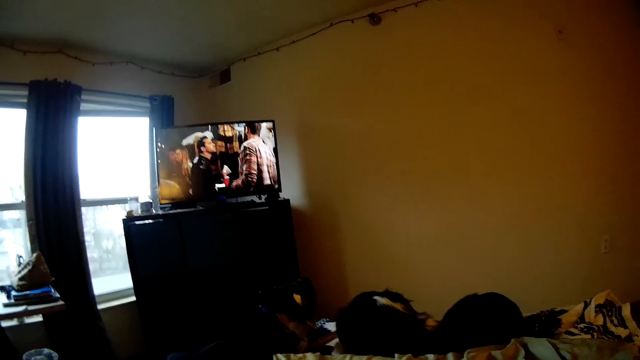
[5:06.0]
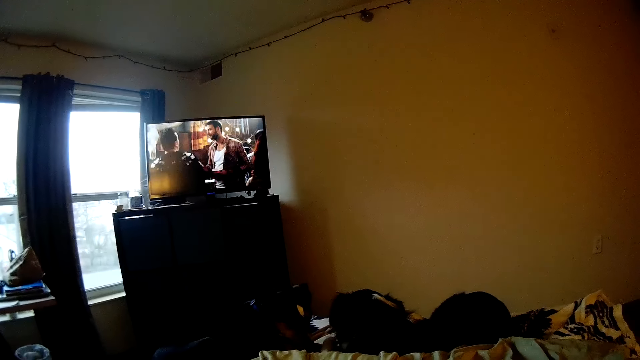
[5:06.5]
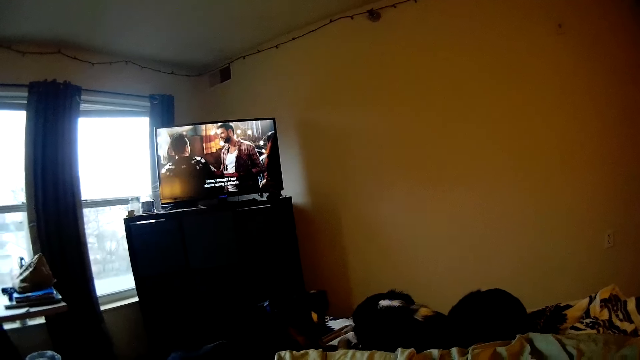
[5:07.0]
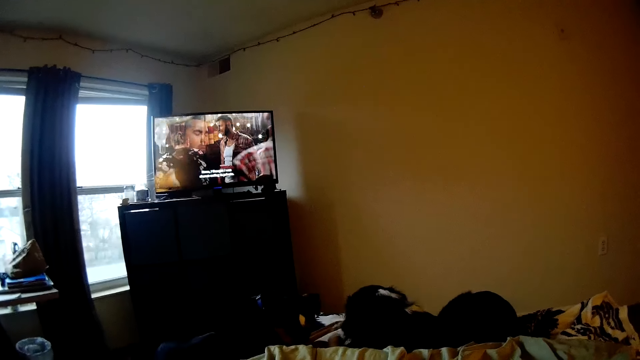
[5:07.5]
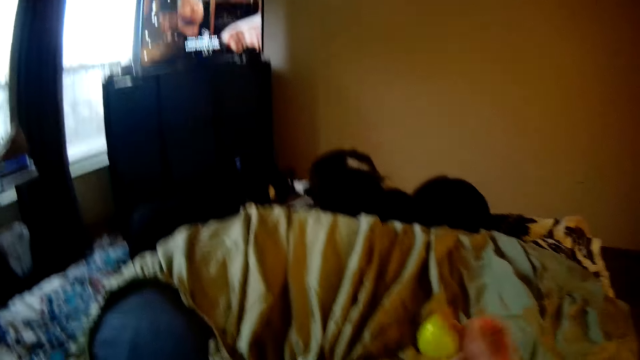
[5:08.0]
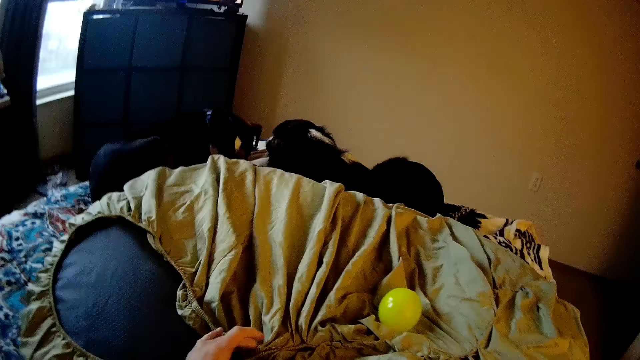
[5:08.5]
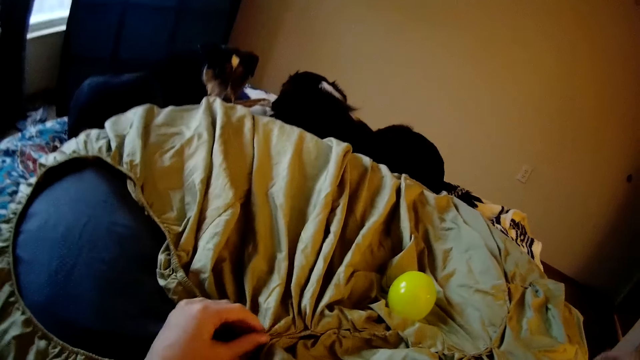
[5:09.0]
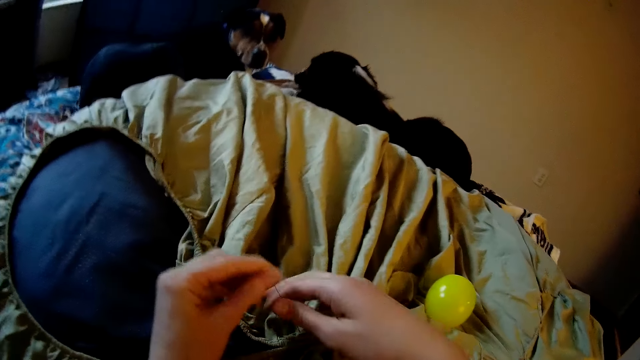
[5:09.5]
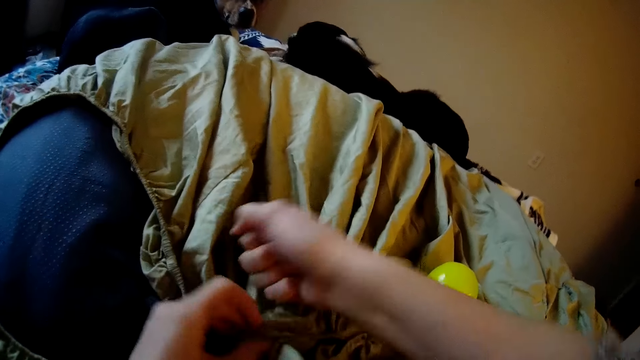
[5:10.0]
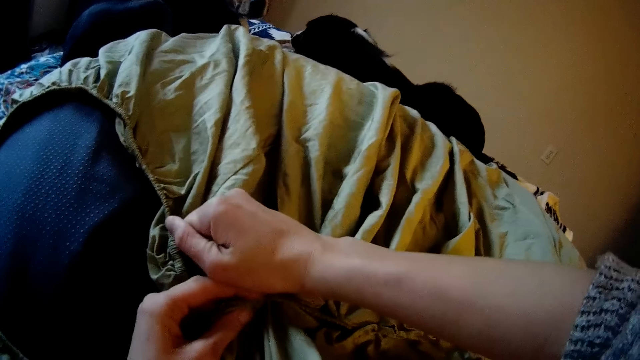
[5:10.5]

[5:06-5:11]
The camera wearer brings down her head. She pulls a thread on the cloth.

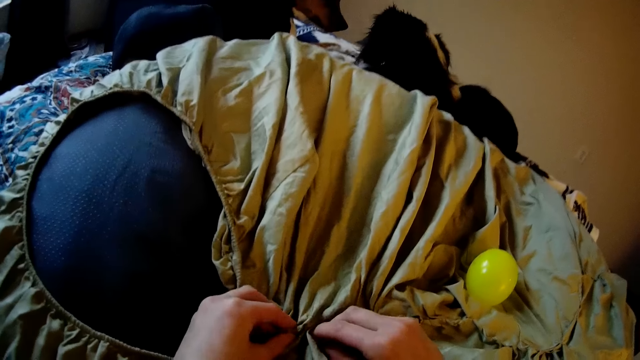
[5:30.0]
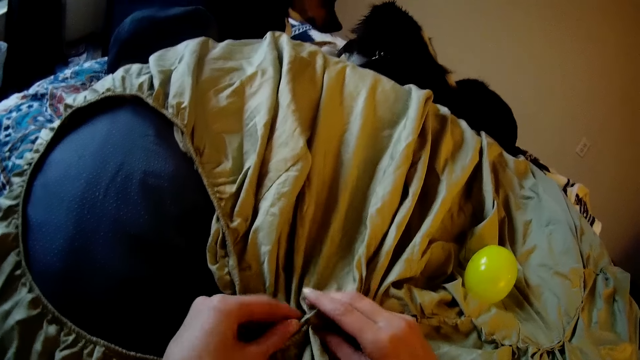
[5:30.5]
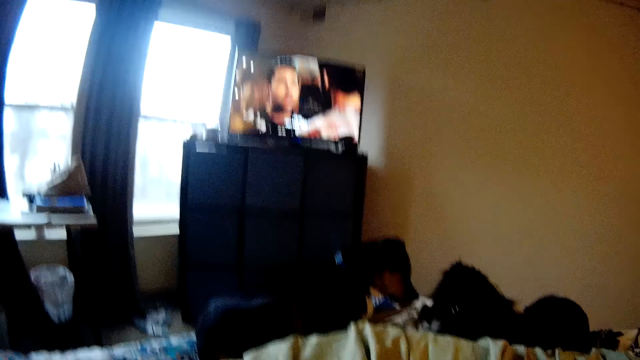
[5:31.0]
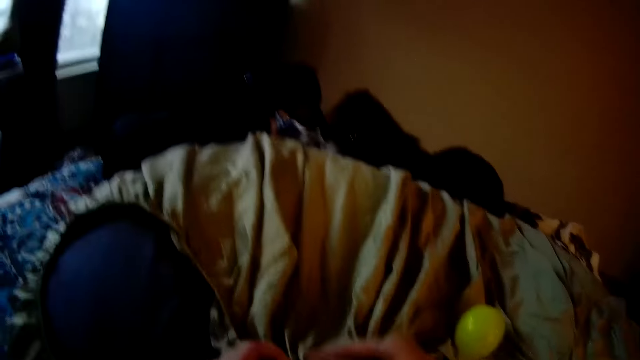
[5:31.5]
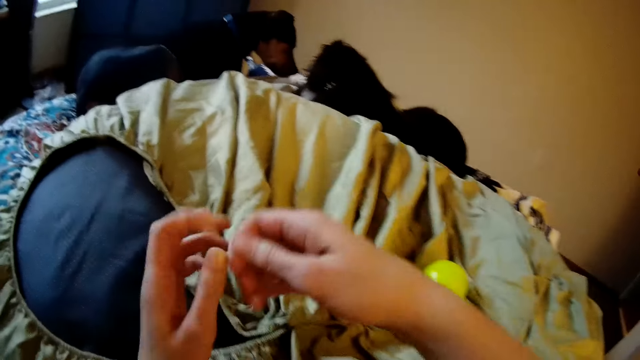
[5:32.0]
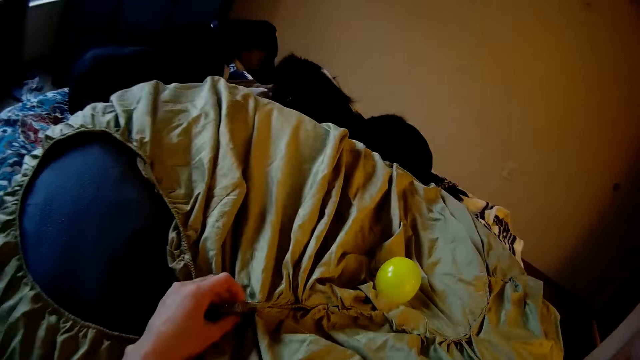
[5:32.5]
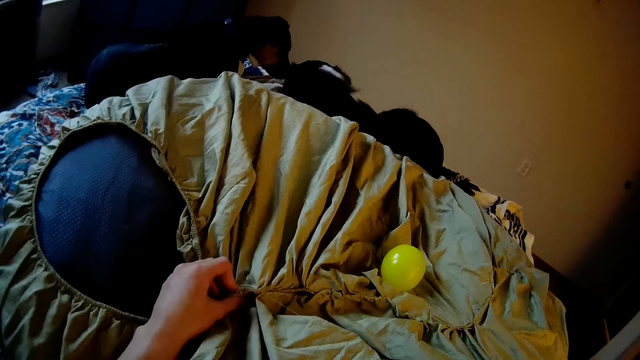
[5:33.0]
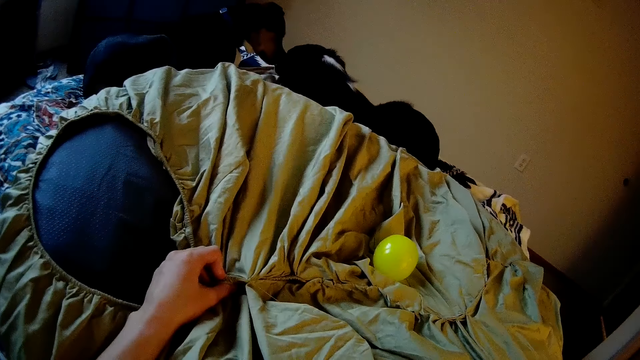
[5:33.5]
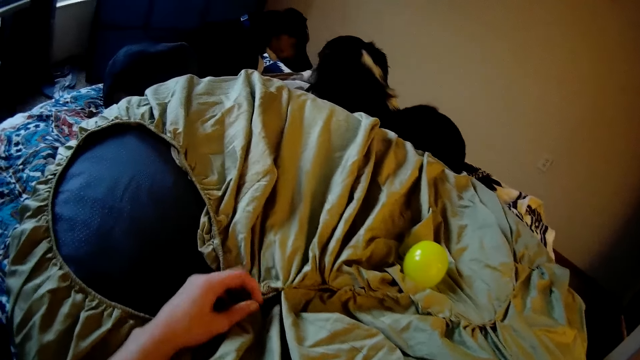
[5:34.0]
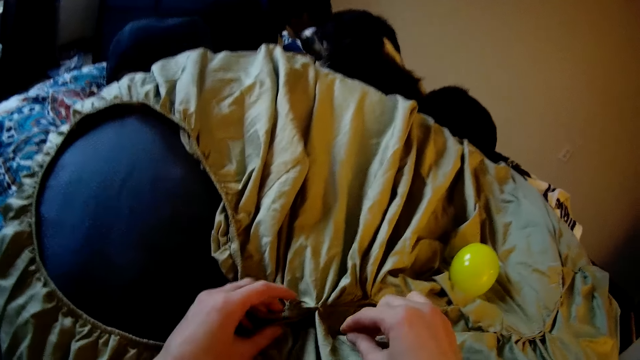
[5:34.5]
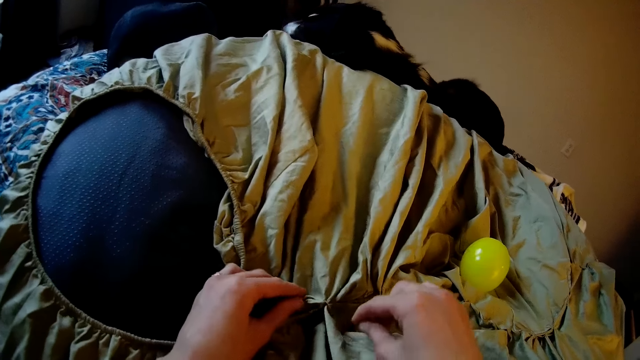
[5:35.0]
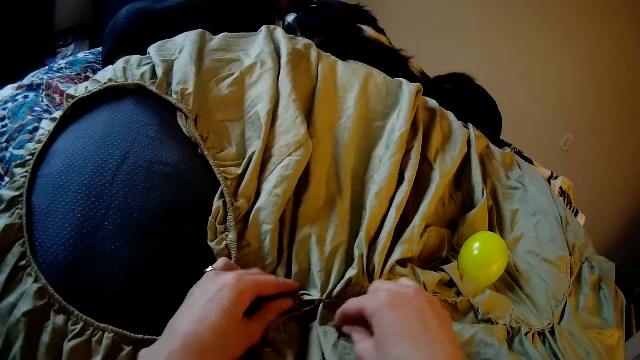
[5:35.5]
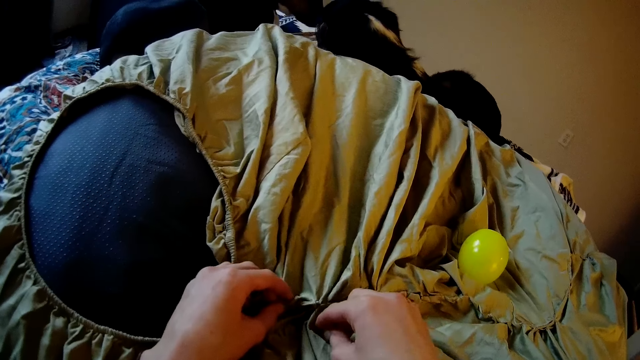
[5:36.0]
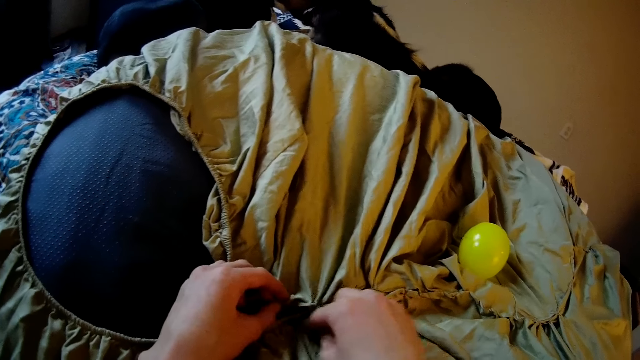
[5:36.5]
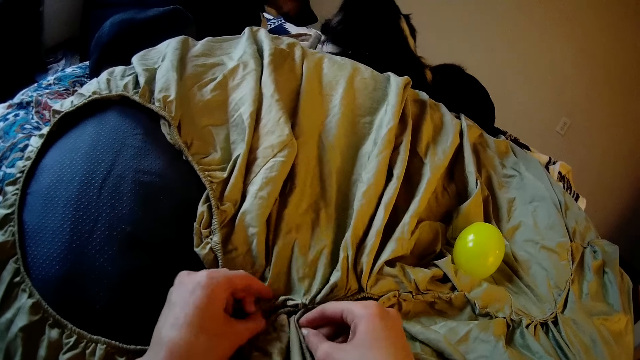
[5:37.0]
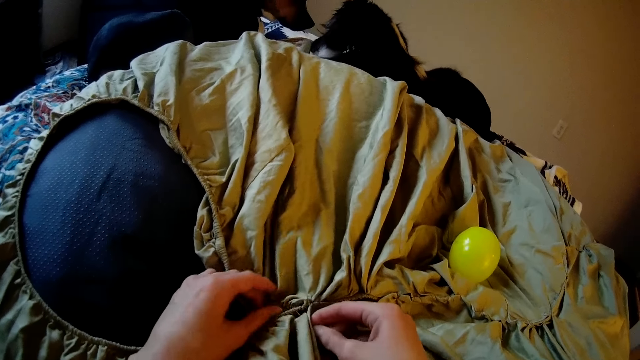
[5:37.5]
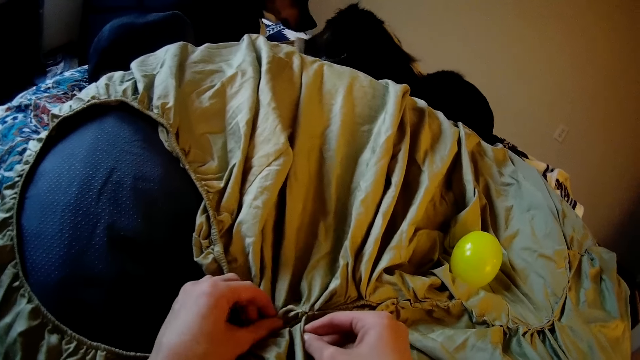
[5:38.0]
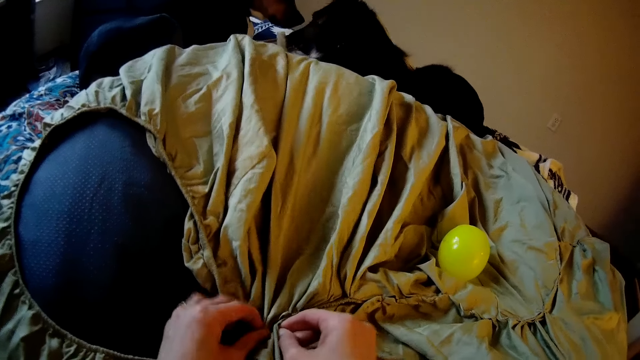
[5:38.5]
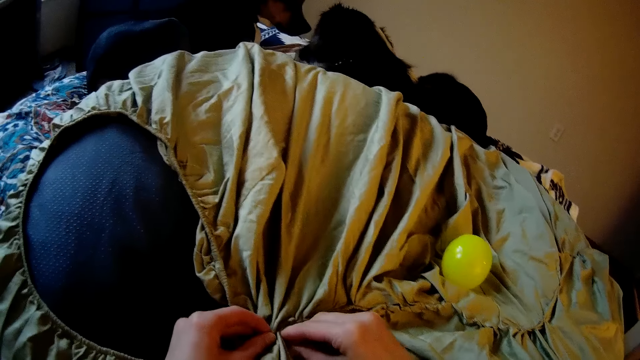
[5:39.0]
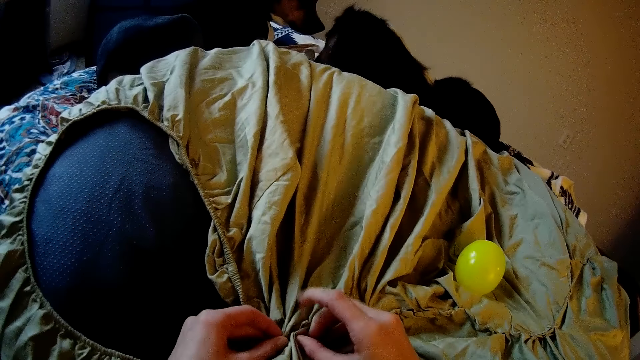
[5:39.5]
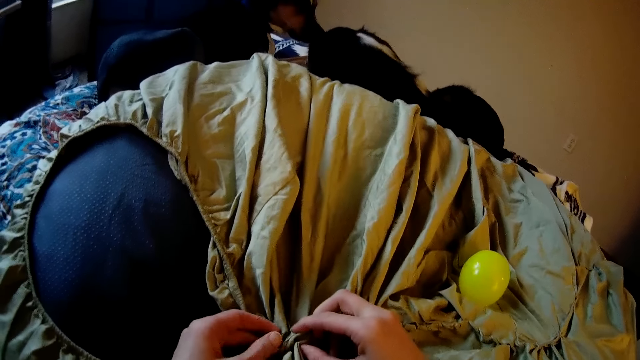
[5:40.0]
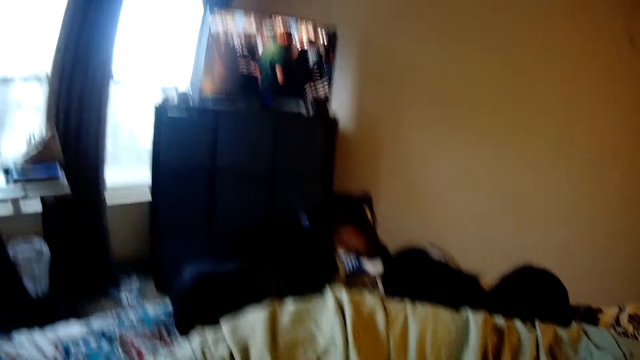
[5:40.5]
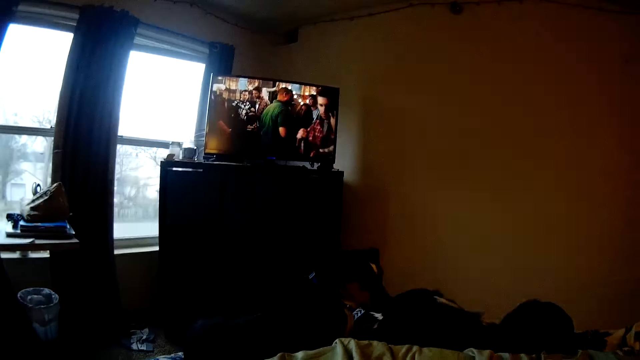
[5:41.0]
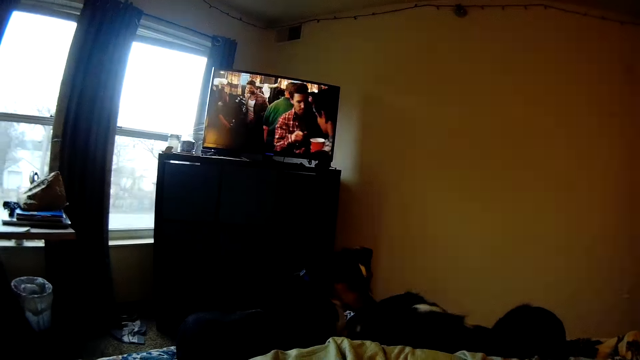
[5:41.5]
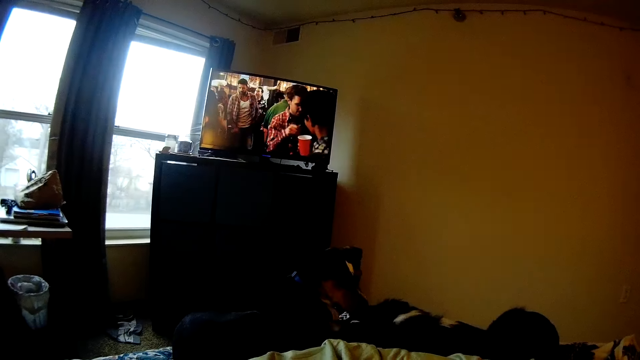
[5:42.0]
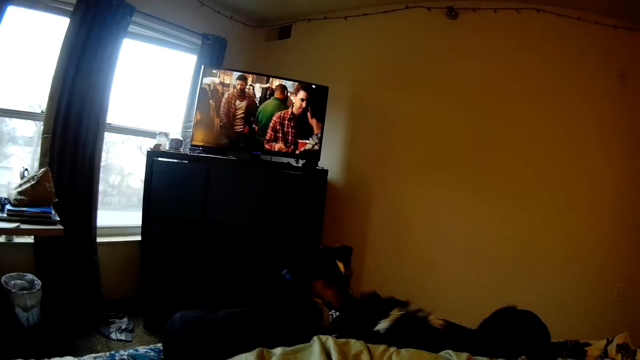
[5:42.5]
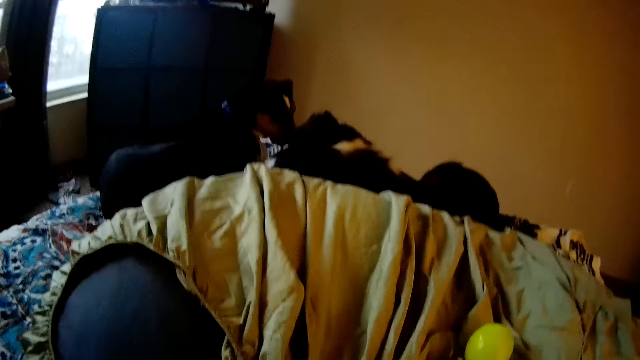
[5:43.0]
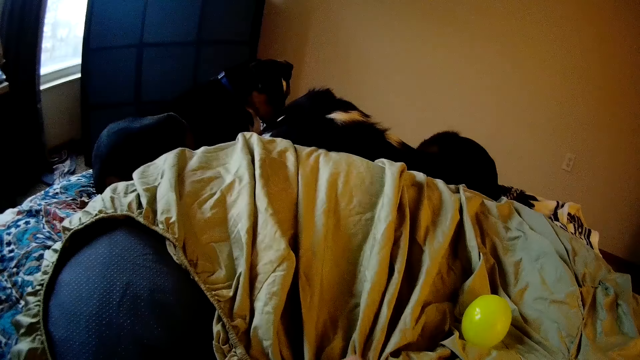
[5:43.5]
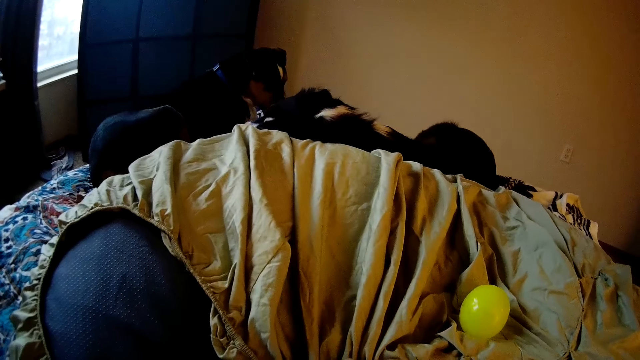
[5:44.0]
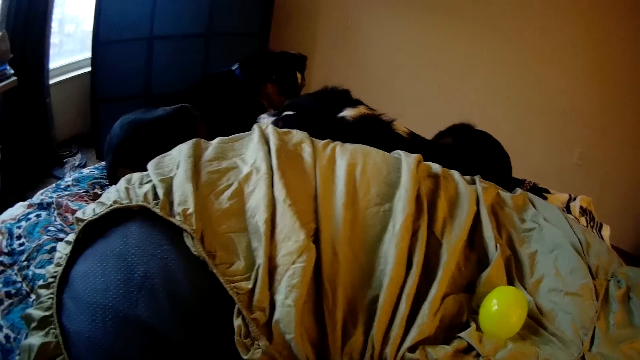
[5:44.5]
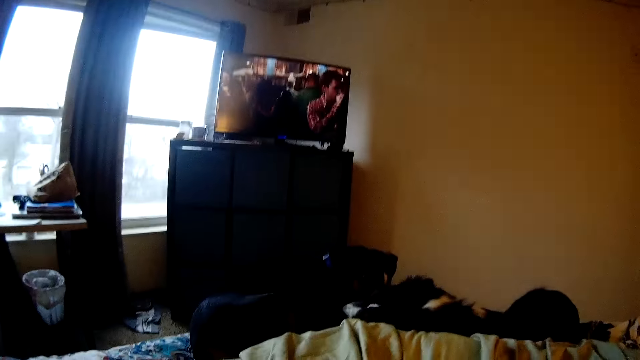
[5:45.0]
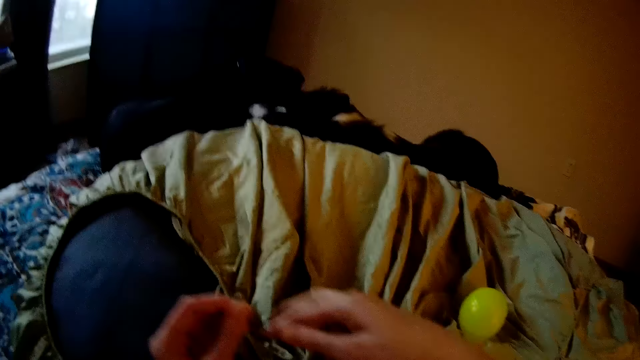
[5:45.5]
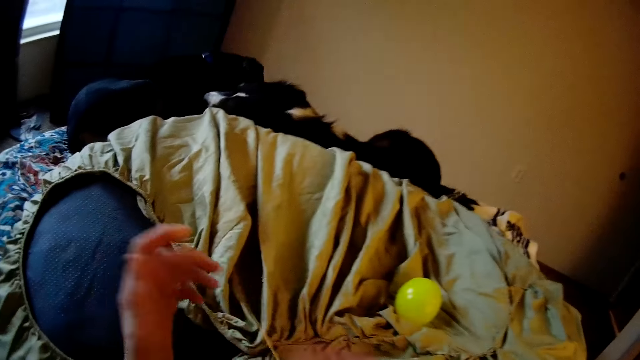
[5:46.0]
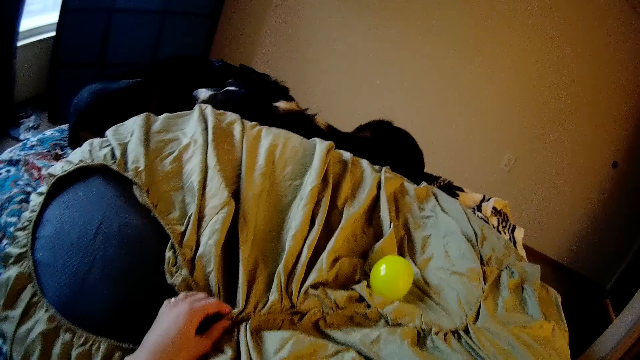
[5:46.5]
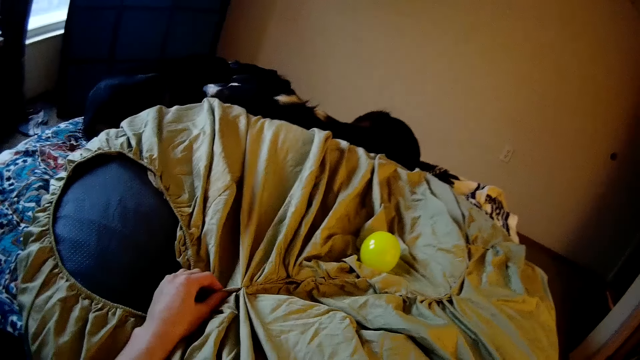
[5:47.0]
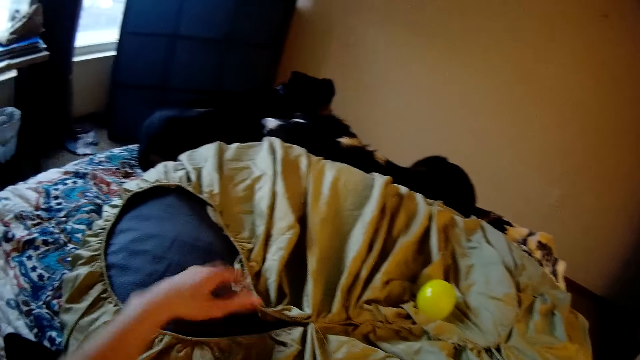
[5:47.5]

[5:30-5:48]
The camera wearer turns around the room. She pulls a thread on the cloth. She sews with her hand. She turns around the room. She raises her head to view the TV while sewing. She brings down her head. She pulls the thread on the cloth.
